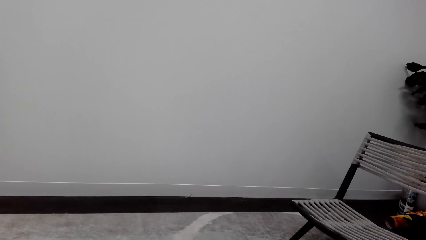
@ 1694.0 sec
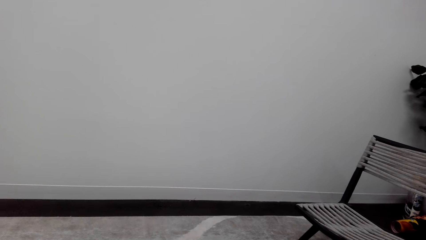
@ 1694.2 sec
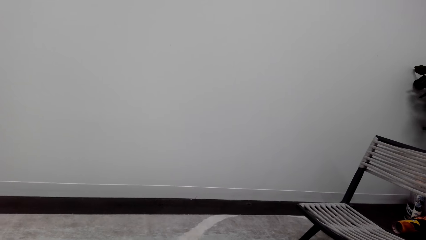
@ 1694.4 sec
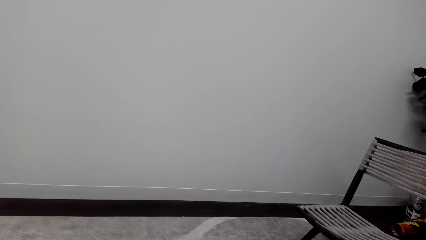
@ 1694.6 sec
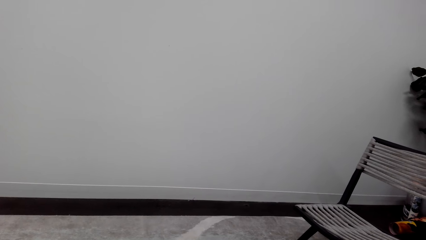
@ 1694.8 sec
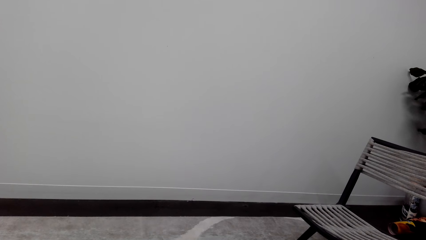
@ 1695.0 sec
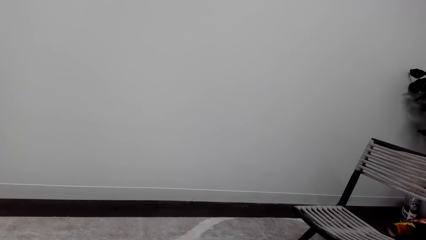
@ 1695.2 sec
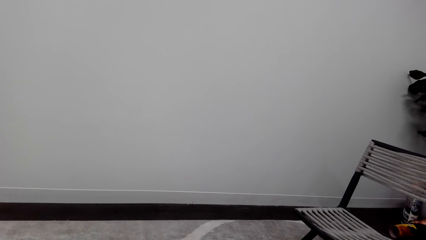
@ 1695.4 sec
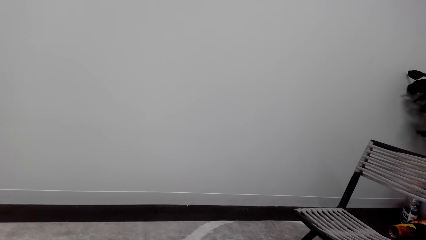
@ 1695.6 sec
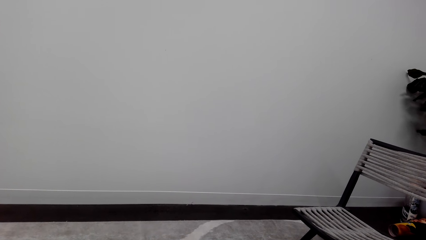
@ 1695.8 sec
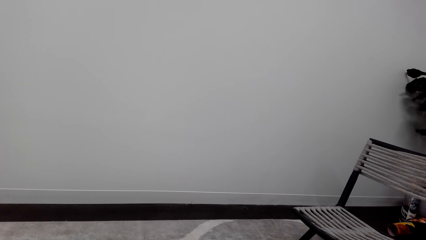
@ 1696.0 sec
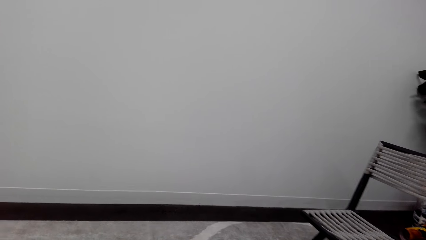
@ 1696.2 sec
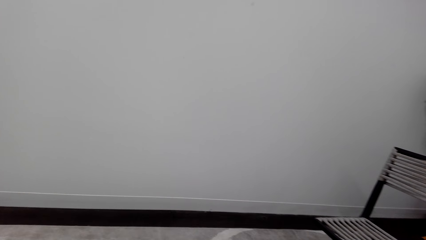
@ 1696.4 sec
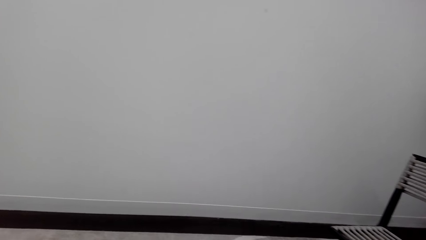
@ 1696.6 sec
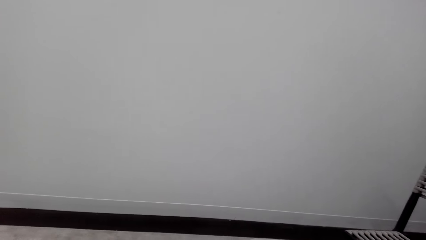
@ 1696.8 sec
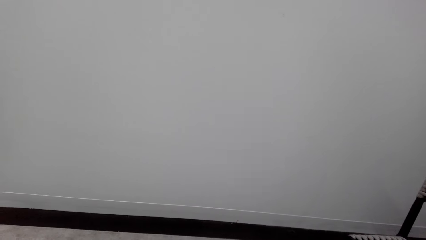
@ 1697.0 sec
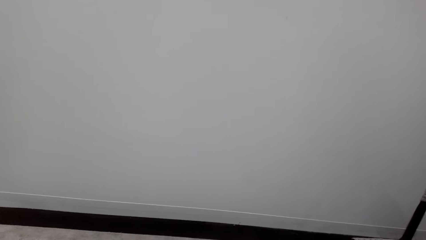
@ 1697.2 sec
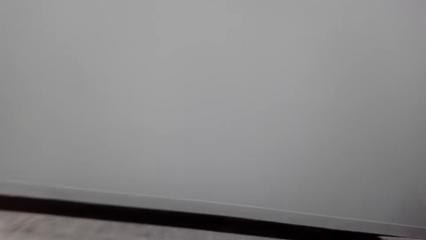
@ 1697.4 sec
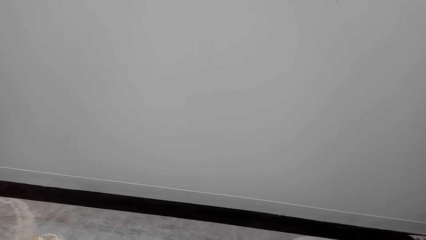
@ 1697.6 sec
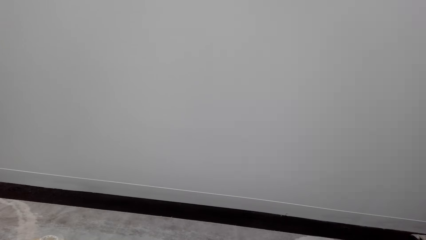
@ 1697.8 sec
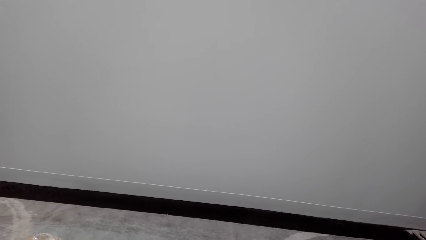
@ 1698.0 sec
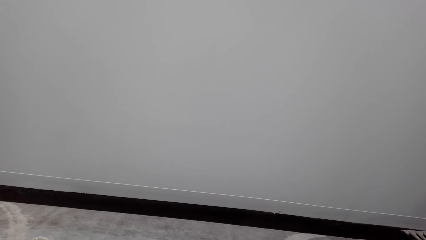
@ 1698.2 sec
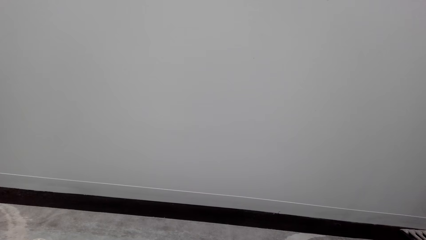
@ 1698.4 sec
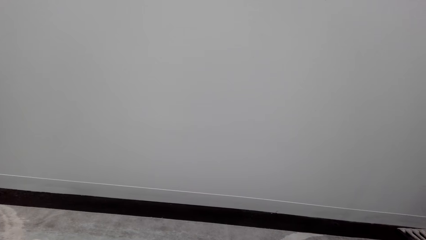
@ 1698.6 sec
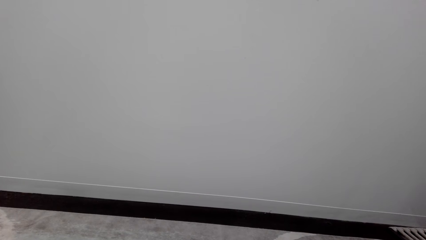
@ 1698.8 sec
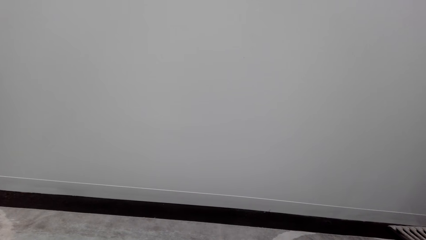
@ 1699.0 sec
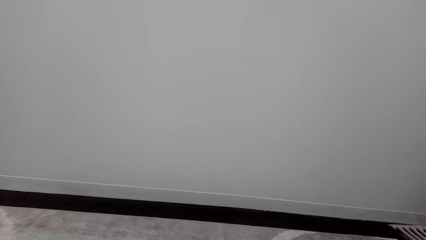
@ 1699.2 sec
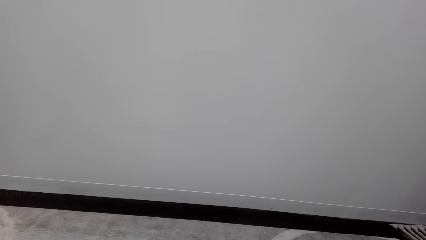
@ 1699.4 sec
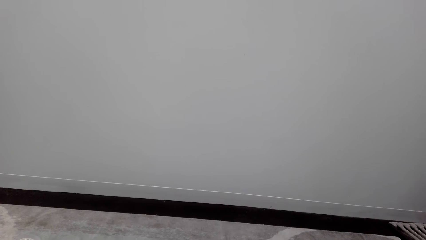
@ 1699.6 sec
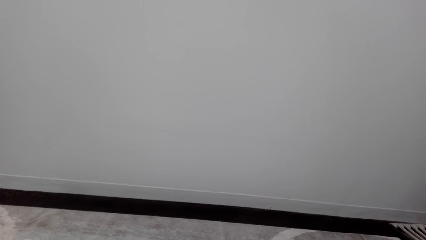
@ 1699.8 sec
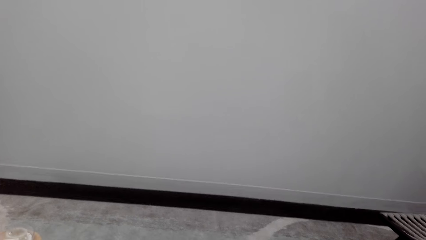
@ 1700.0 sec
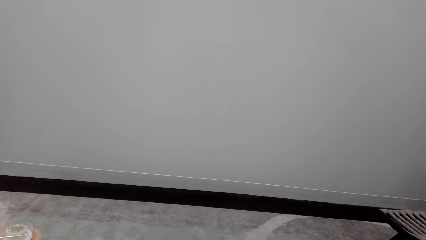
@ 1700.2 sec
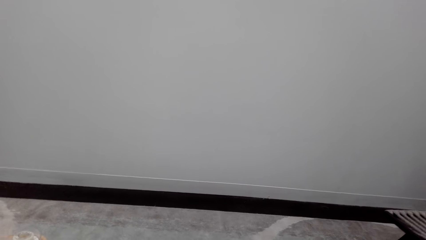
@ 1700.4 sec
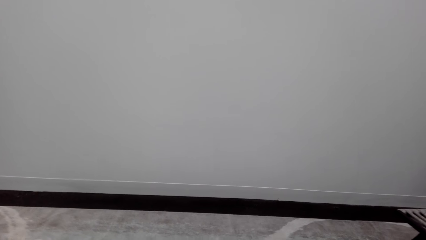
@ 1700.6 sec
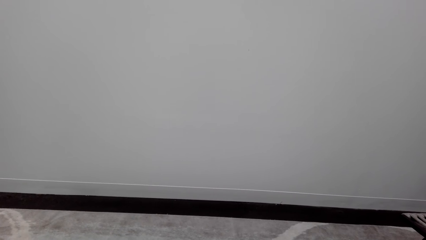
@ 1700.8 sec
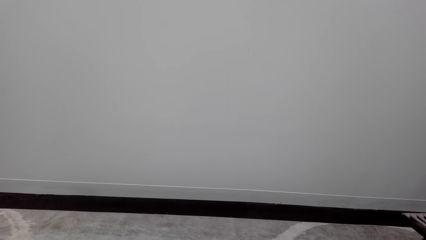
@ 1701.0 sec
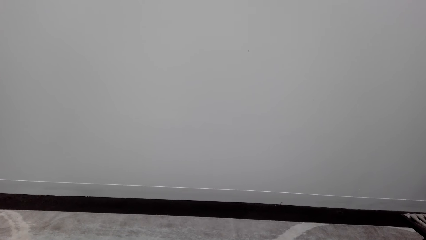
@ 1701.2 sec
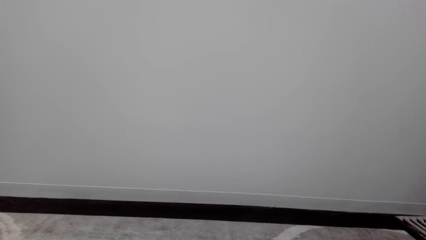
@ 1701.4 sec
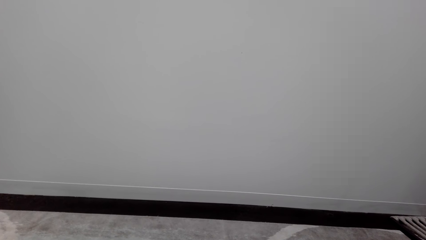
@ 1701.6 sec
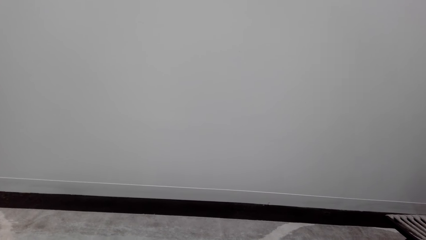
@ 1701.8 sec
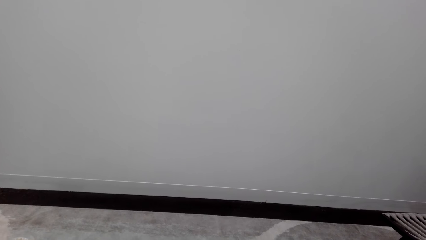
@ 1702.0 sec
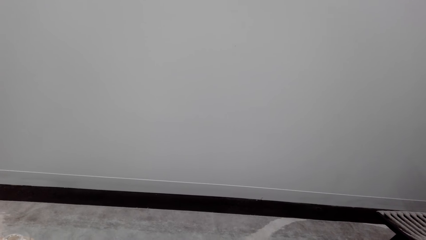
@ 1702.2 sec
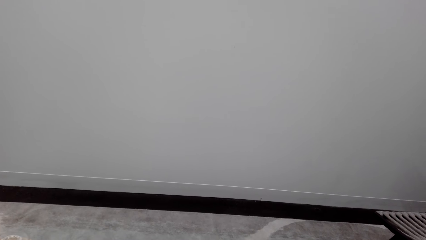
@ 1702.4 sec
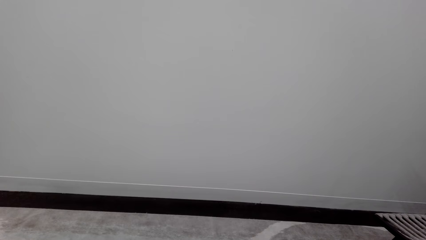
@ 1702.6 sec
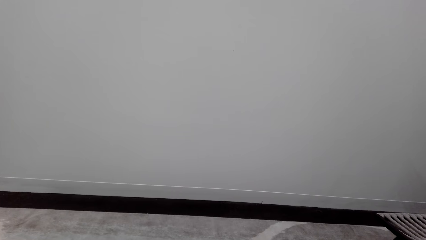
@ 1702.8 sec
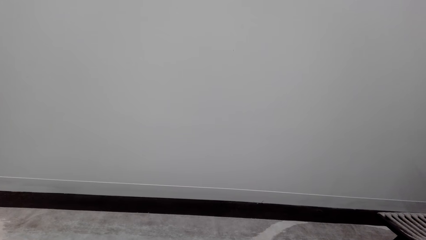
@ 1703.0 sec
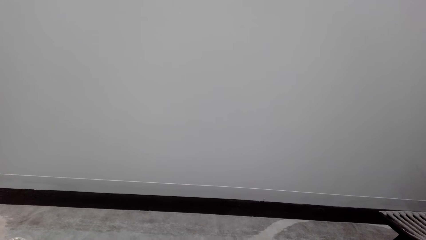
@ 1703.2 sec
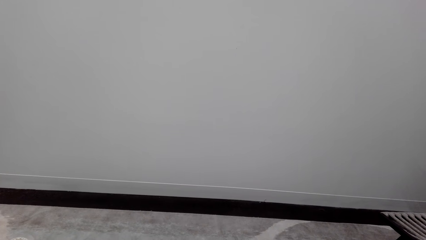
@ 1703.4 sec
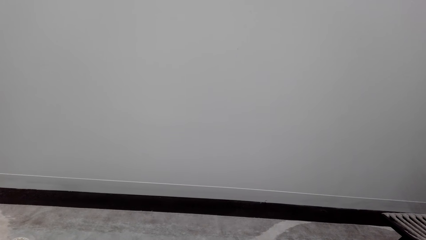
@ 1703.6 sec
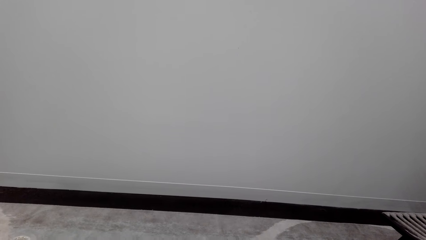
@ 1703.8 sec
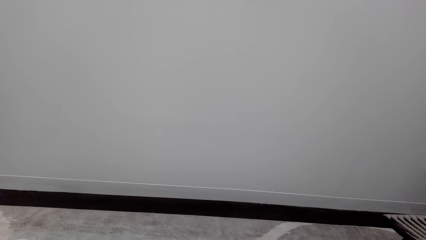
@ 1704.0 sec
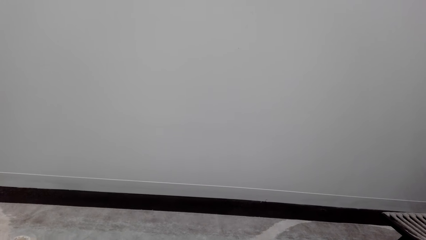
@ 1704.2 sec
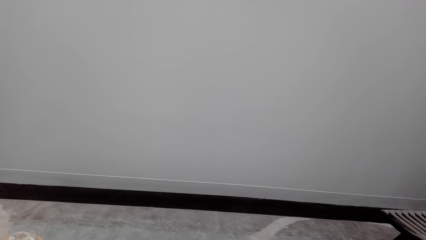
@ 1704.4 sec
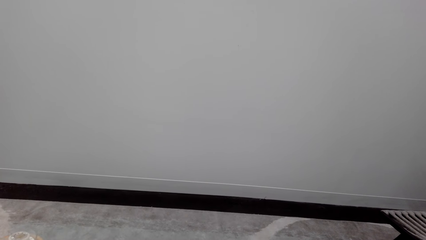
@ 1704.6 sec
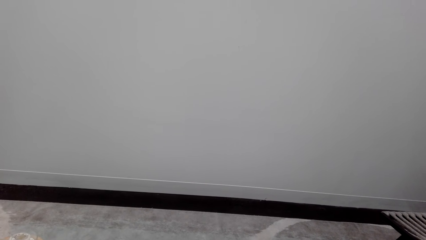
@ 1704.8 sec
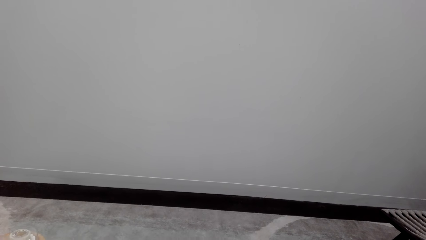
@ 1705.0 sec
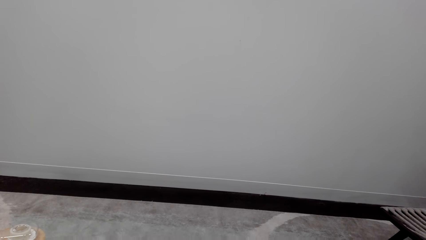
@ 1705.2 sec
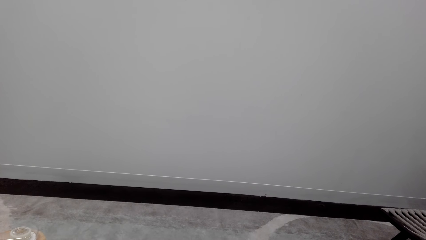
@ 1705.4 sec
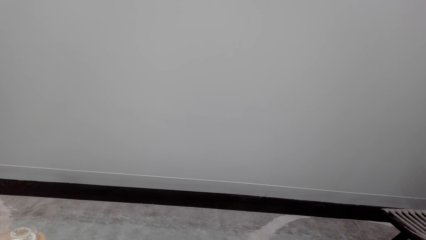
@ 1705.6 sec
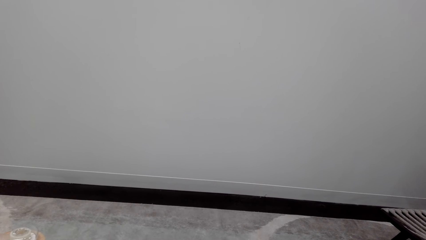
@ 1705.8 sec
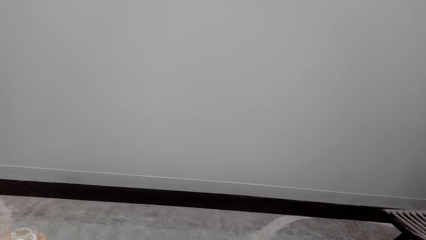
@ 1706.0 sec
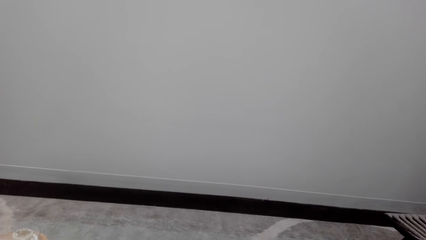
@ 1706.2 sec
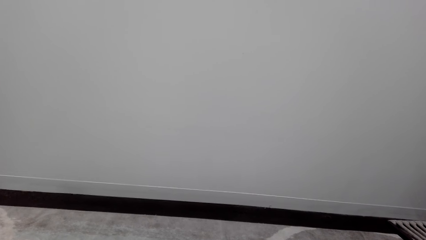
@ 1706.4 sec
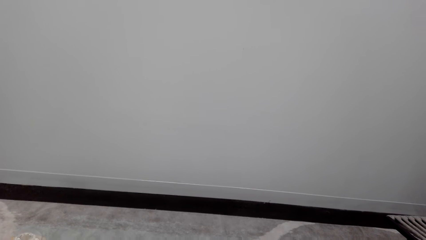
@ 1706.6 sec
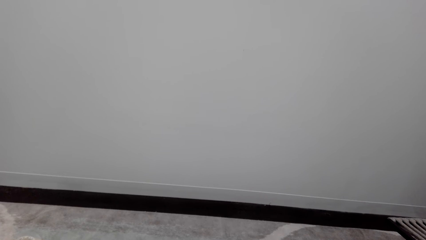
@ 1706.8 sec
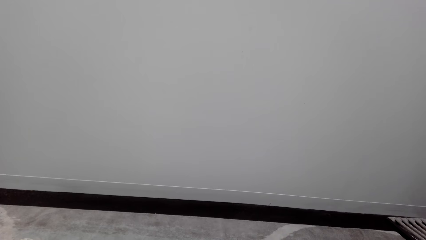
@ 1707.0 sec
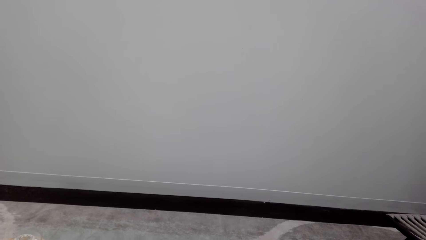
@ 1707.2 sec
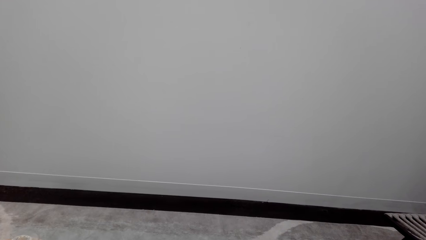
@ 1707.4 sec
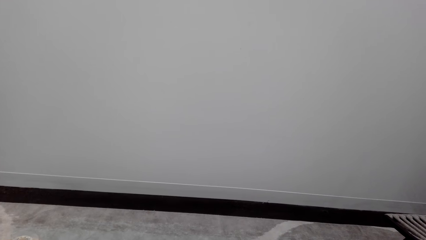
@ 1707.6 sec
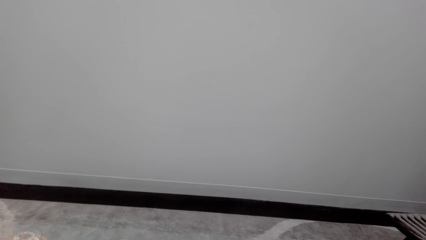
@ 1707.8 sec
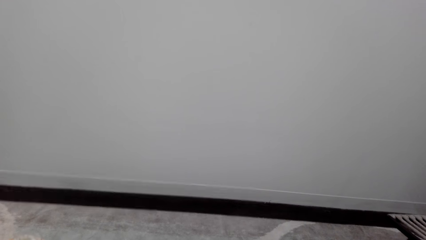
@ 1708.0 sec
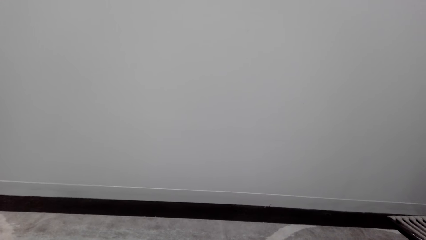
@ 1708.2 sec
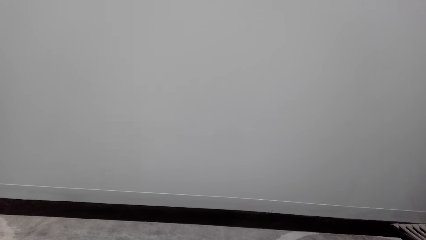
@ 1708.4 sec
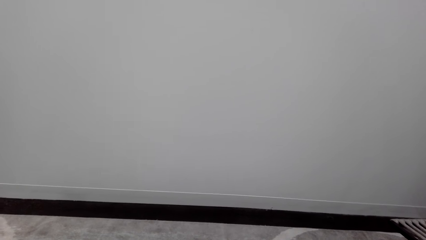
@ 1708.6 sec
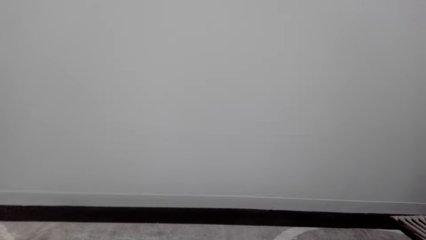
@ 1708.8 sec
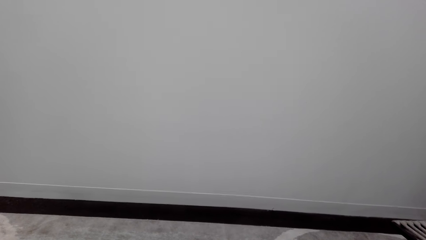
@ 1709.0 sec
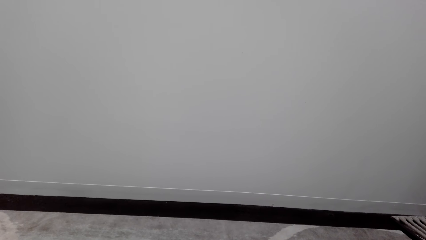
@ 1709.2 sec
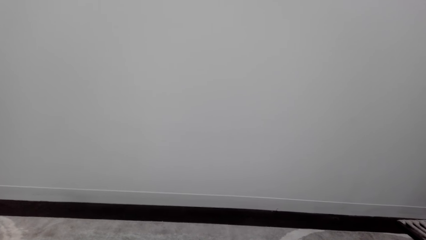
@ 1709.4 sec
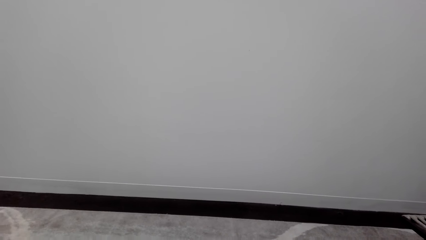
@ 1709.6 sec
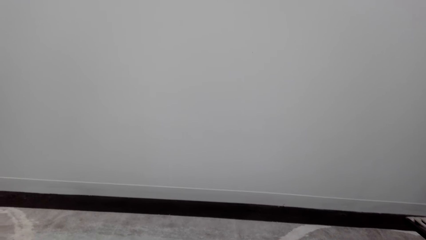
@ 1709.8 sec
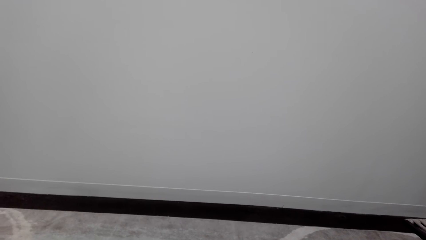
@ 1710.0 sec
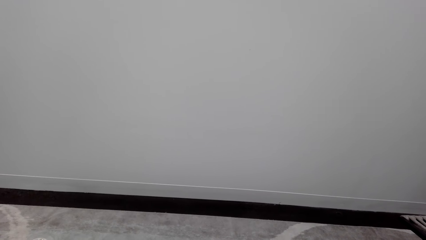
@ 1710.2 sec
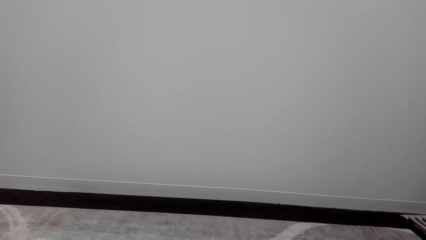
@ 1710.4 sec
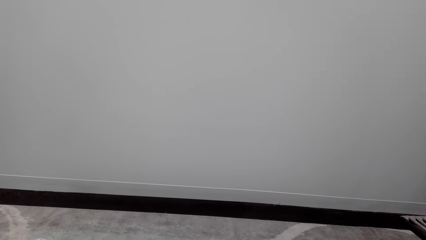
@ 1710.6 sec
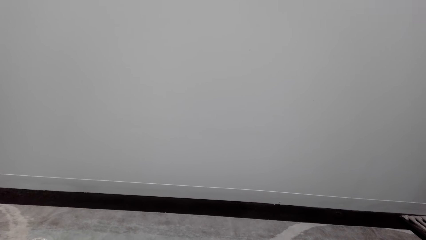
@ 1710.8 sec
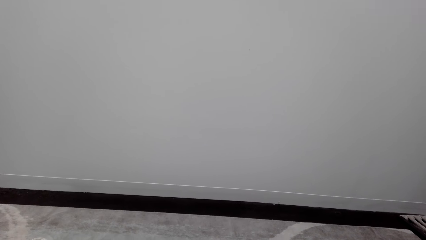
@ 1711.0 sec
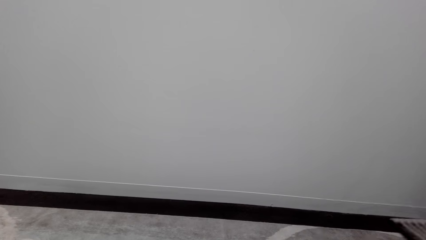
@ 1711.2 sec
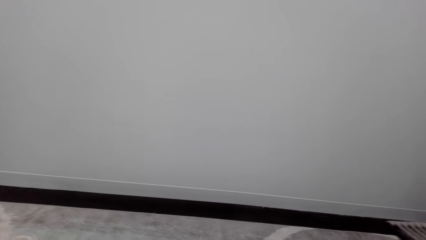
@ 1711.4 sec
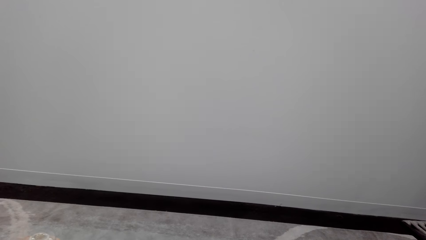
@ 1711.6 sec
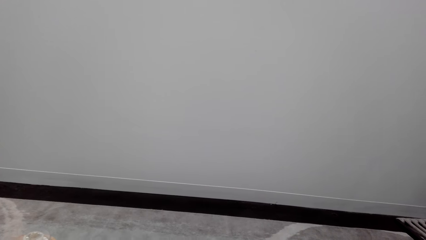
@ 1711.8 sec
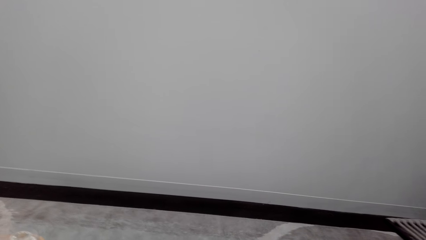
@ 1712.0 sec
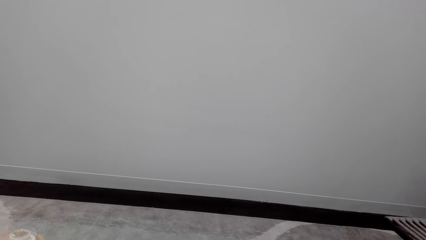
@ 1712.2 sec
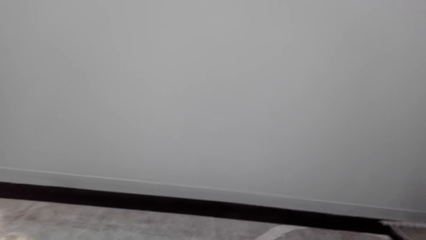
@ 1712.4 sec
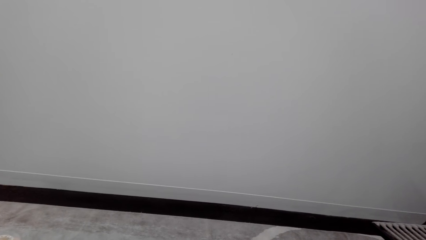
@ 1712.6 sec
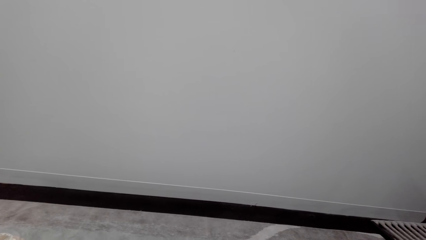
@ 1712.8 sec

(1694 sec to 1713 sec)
The camera wearer talks over the phone. They look around a room.
